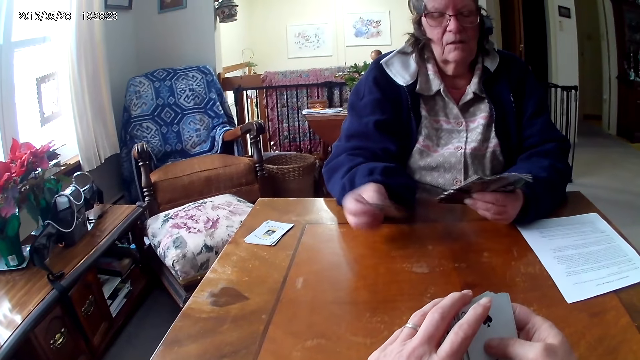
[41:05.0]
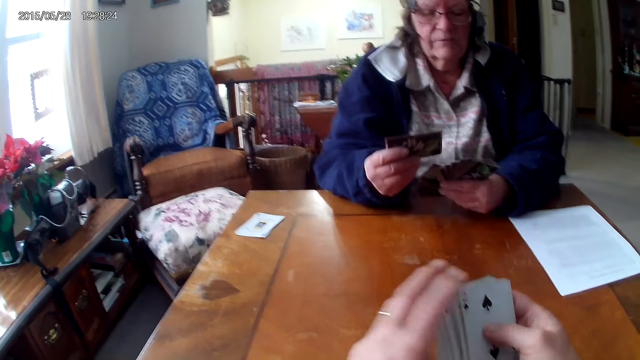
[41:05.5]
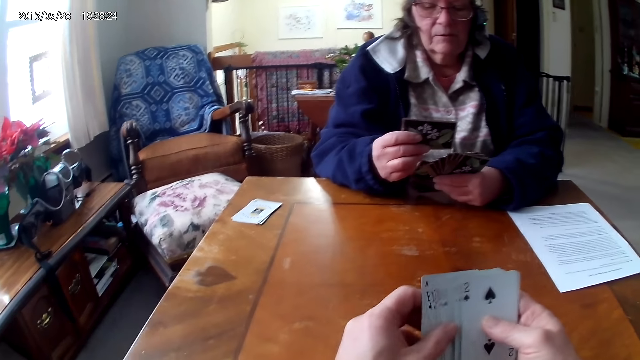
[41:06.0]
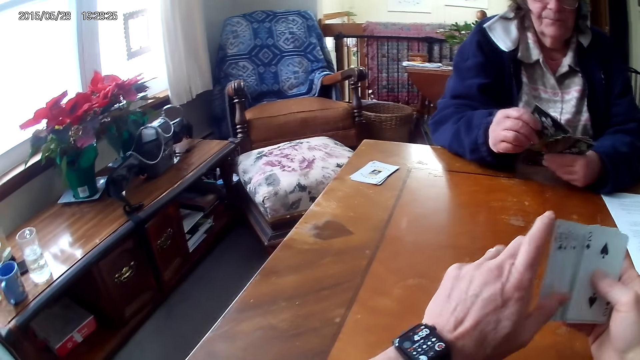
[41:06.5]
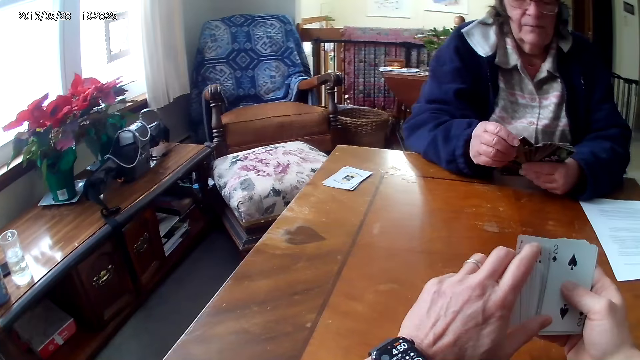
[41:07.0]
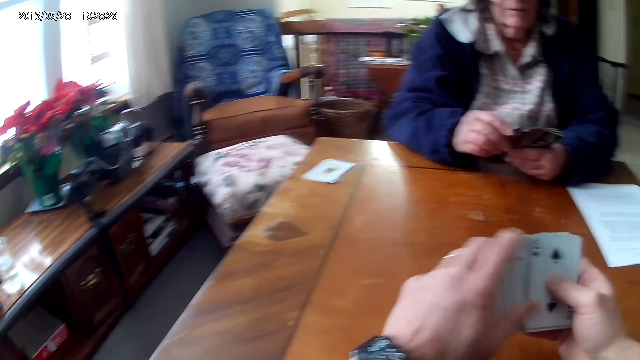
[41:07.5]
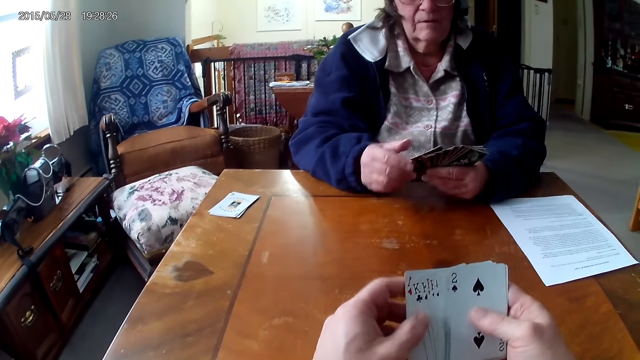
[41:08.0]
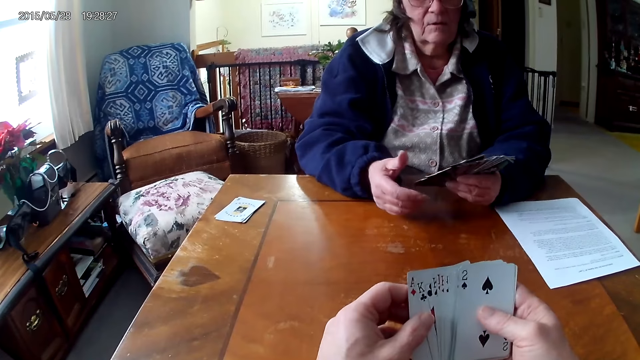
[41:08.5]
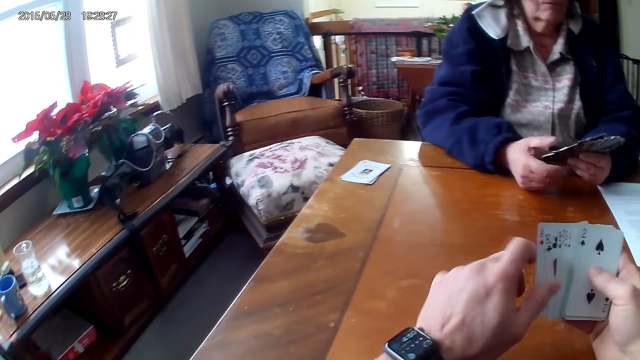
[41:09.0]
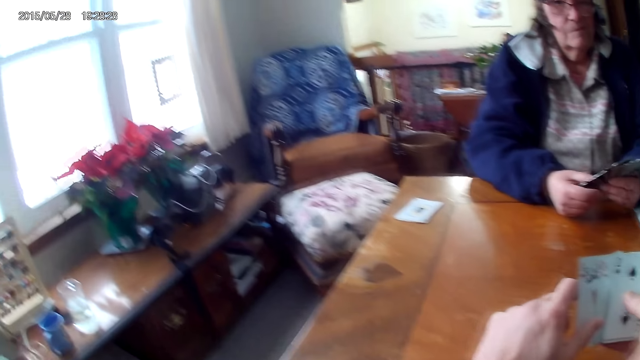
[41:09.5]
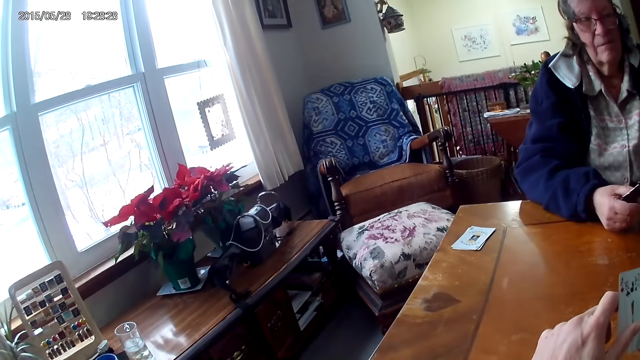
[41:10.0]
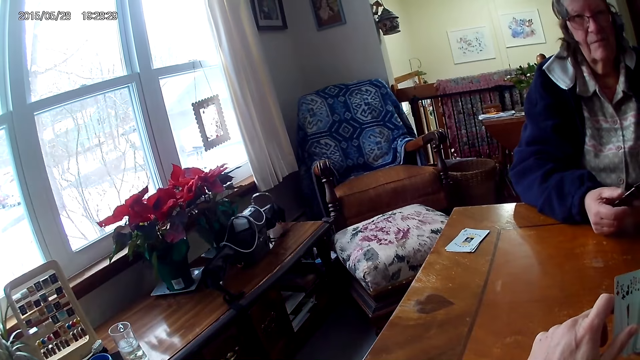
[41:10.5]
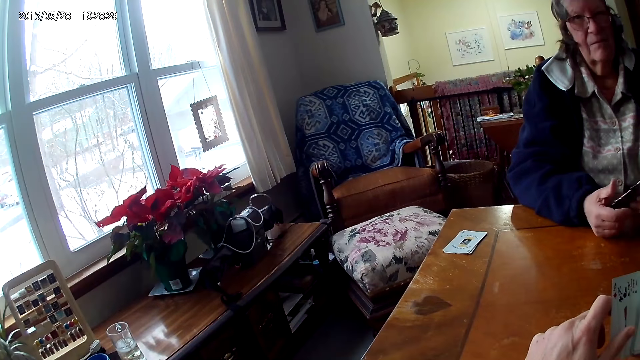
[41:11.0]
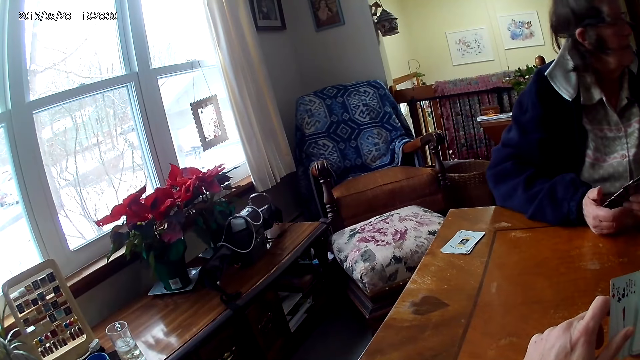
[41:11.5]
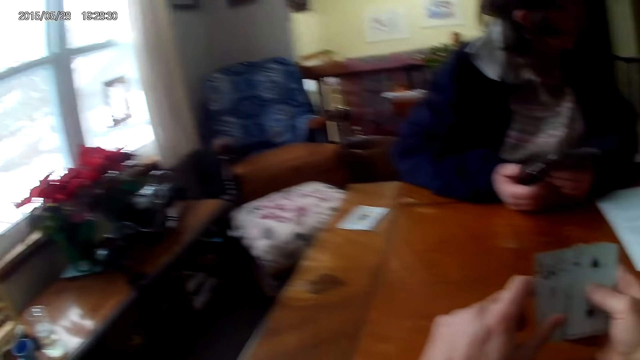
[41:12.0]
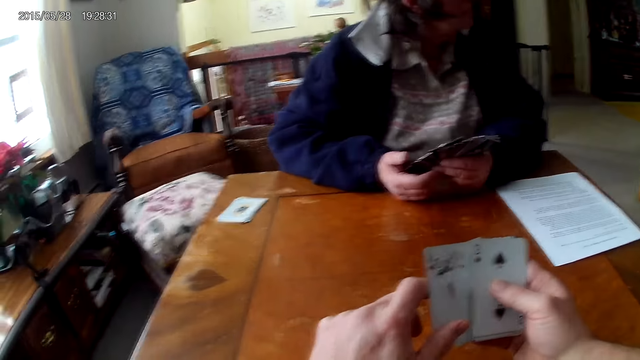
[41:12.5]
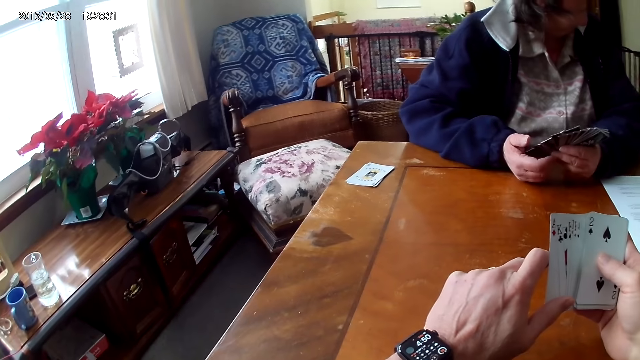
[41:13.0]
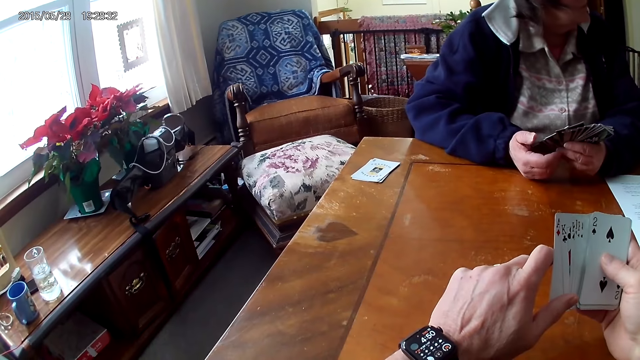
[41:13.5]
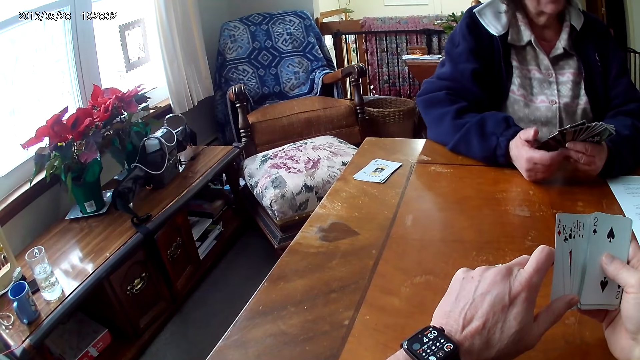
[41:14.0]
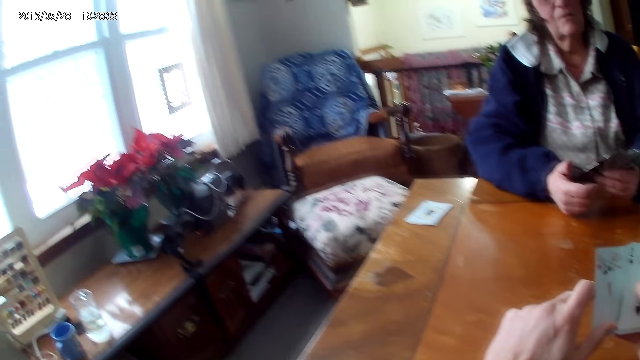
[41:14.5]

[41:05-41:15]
The camera wearer looks at the card.

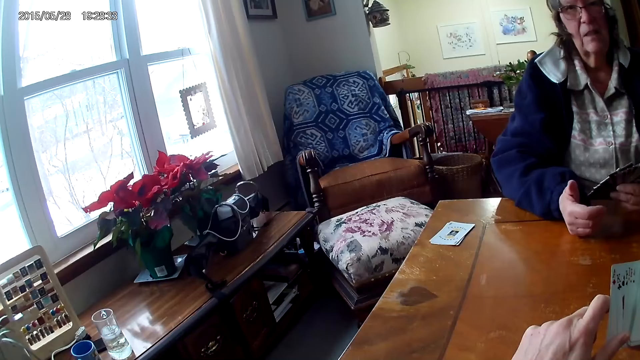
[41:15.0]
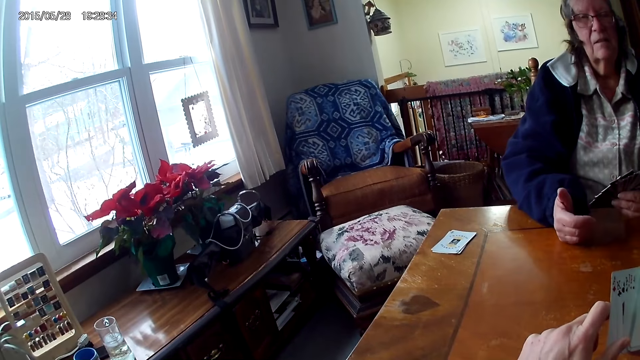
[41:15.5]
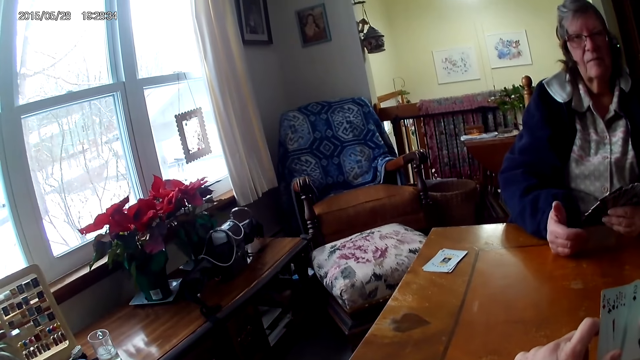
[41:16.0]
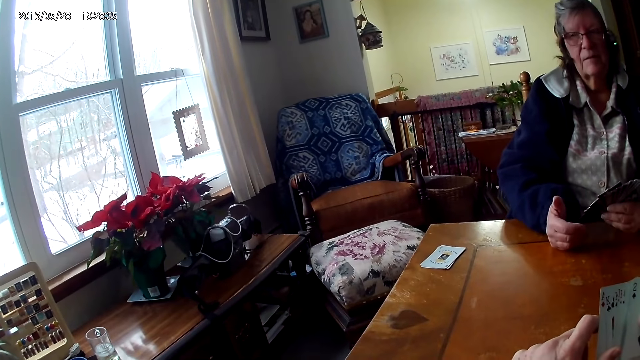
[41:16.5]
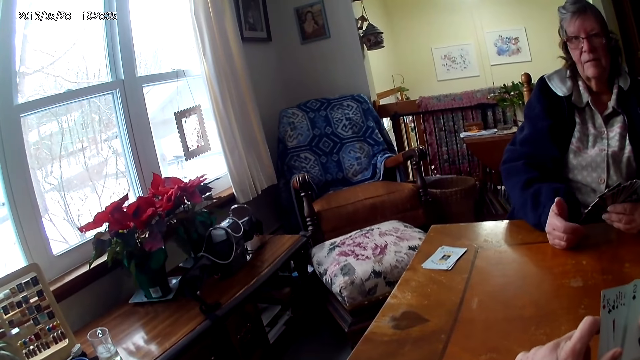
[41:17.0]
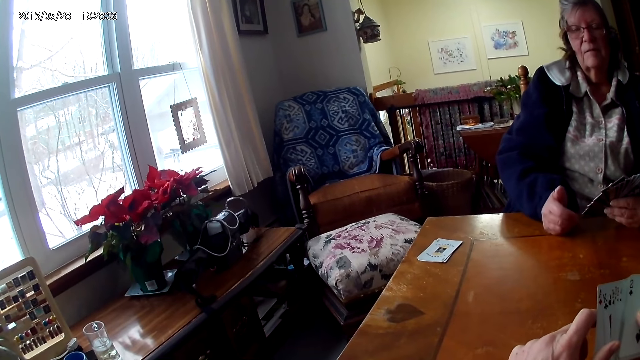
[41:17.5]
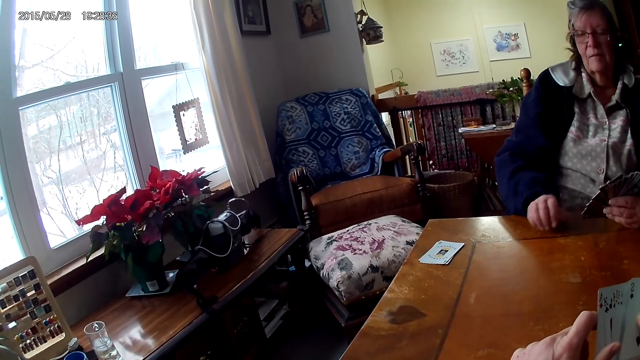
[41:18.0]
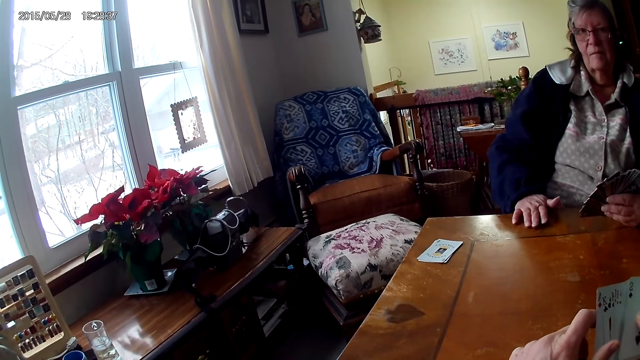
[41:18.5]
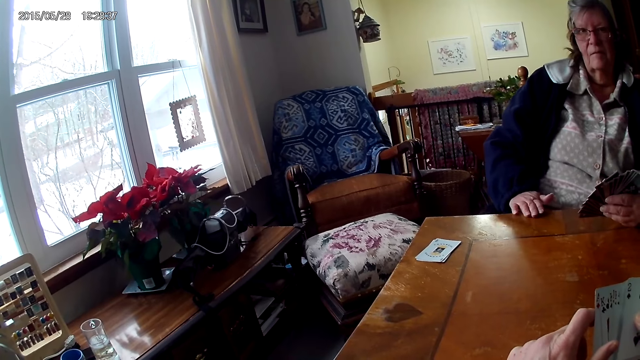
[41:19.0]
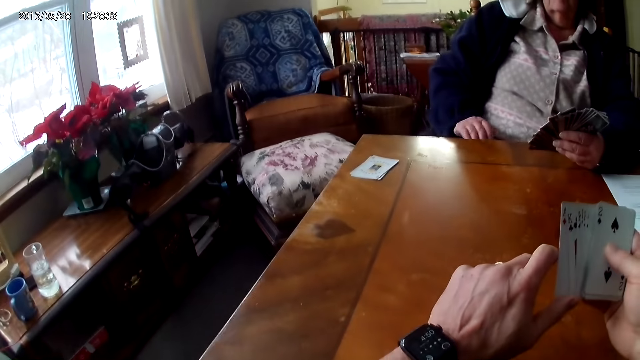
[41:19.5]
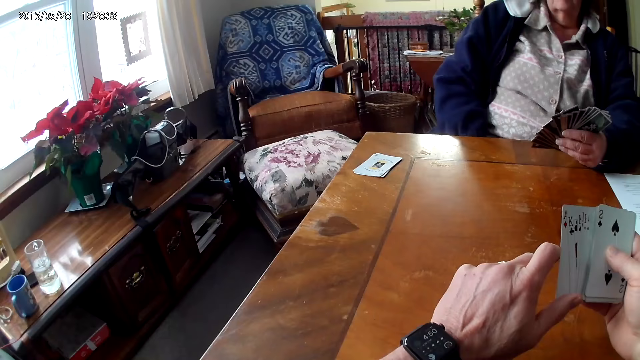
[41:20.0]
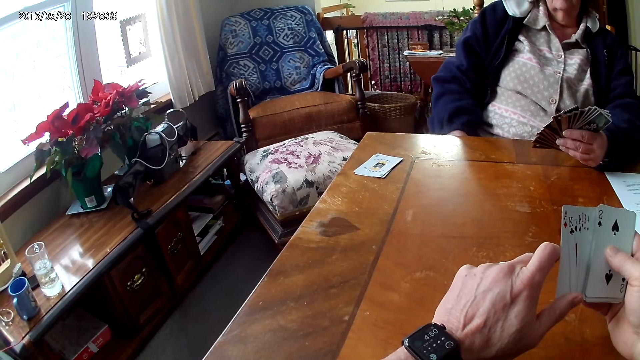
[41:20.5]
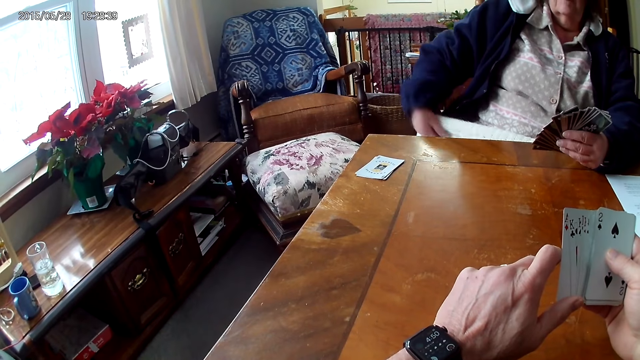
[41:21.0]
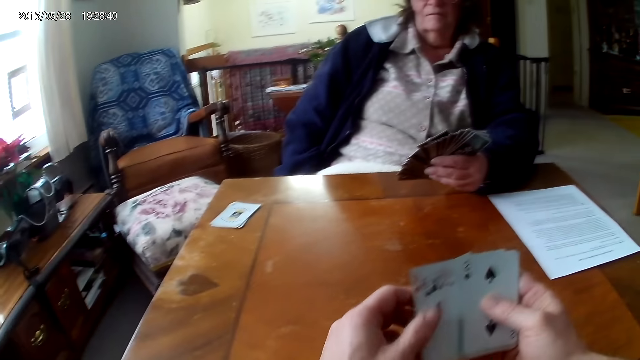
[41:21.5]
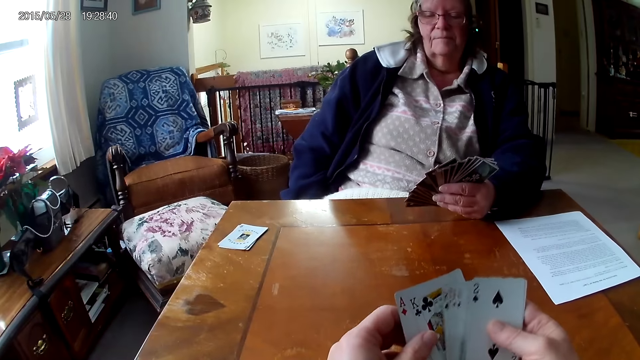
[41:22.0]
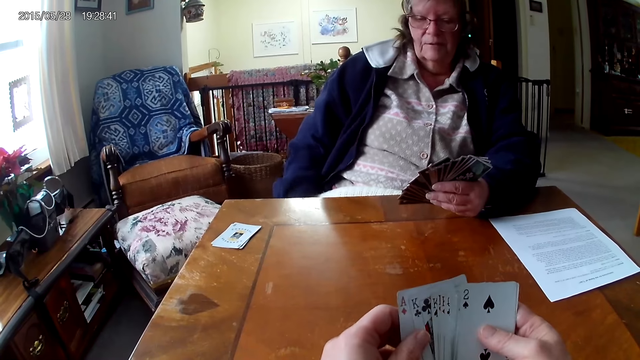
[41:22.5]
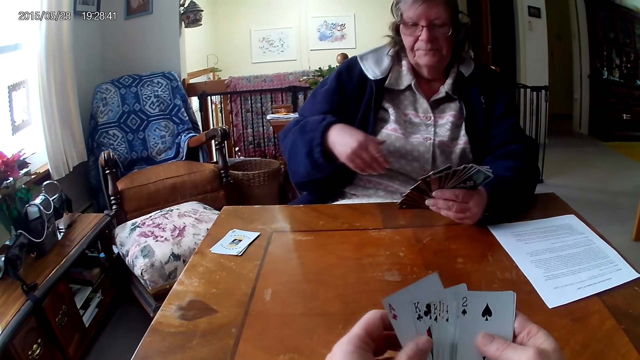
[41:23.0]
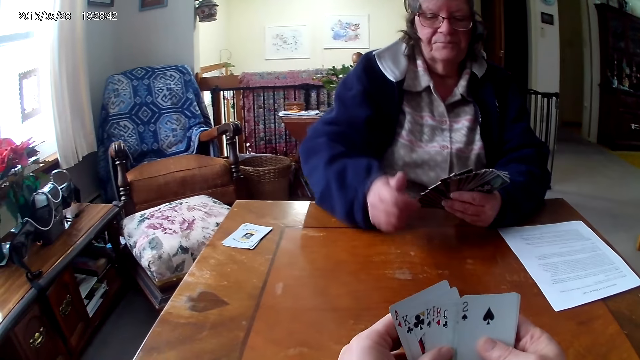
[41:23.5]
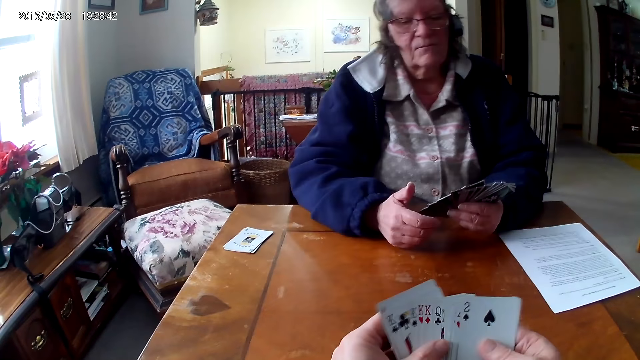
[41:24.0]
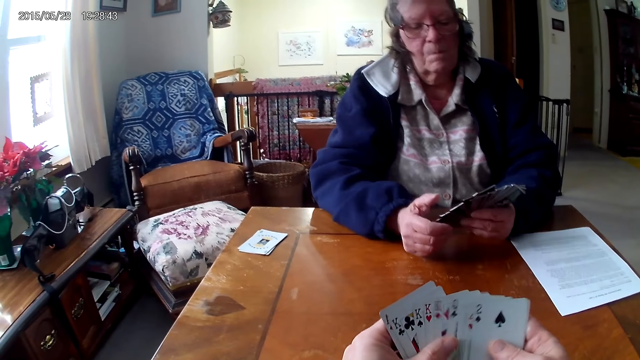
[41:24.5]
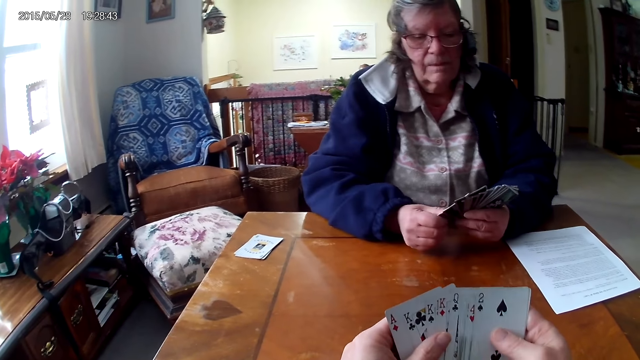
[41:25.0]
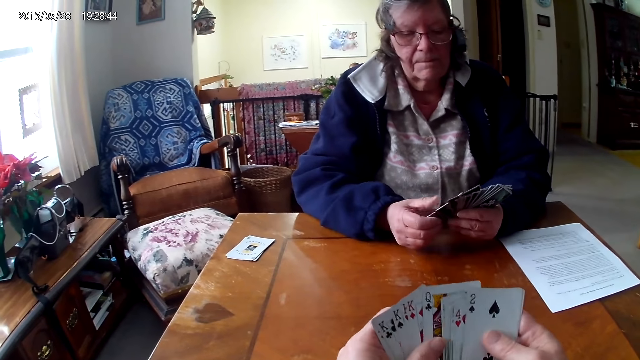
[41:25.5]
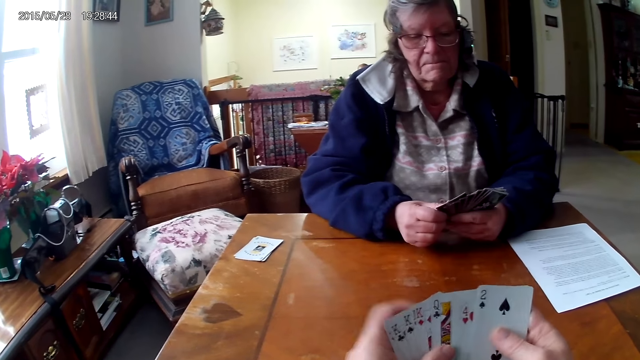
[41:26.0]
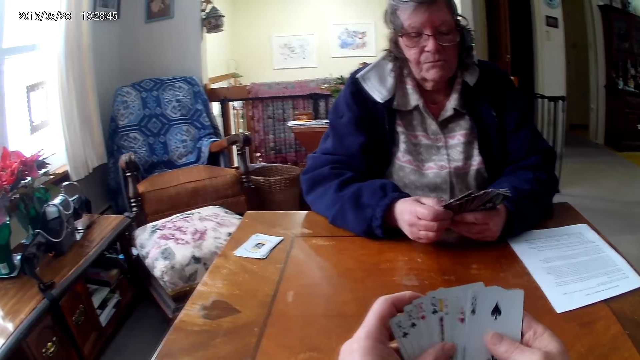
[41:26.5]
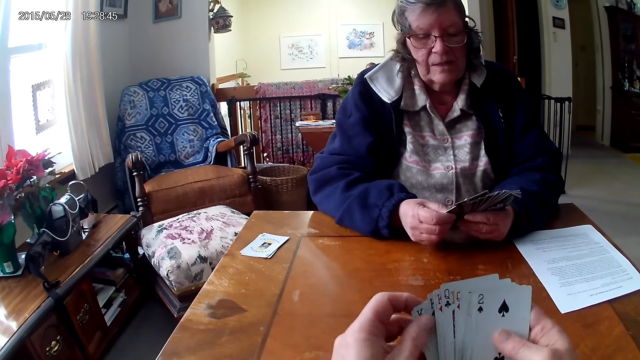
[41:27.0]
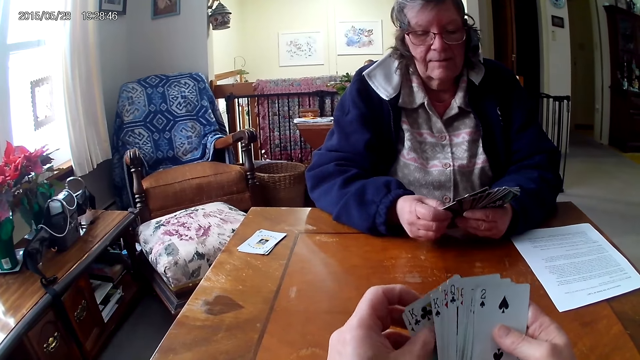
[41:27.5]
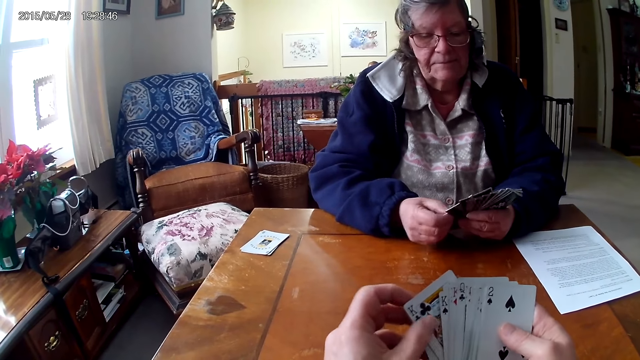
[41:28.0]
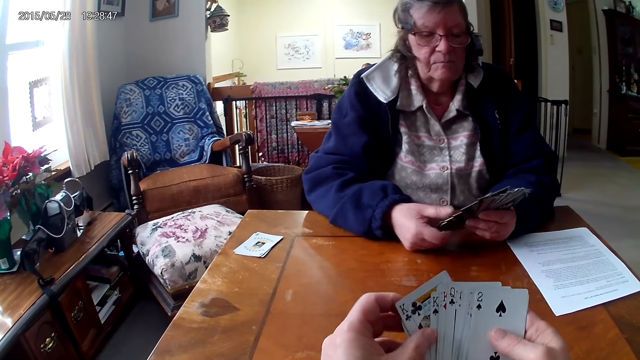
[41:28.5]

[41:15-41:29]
A woman removes the card from the table. She puts the hand on the table. The camera wearer looks at the cards.
